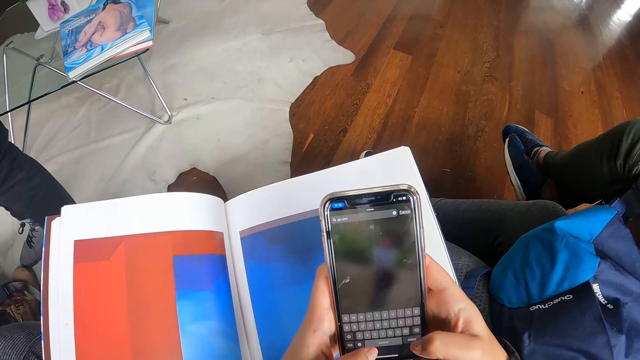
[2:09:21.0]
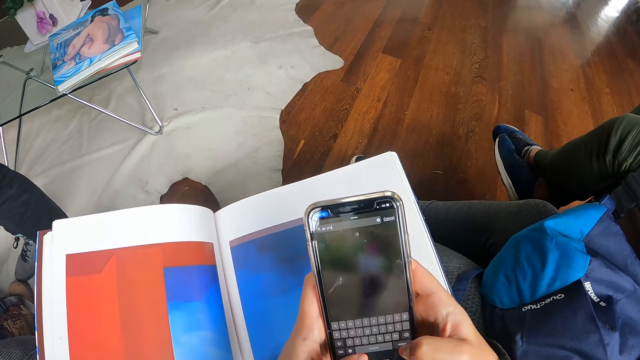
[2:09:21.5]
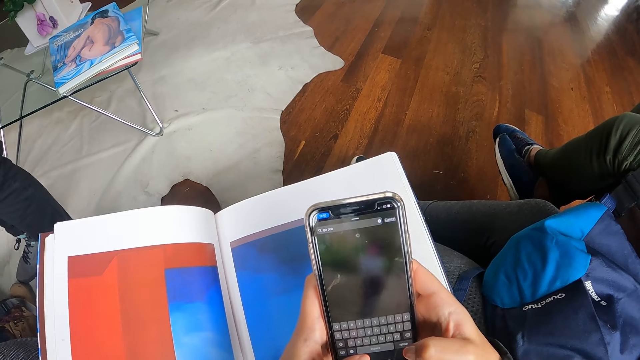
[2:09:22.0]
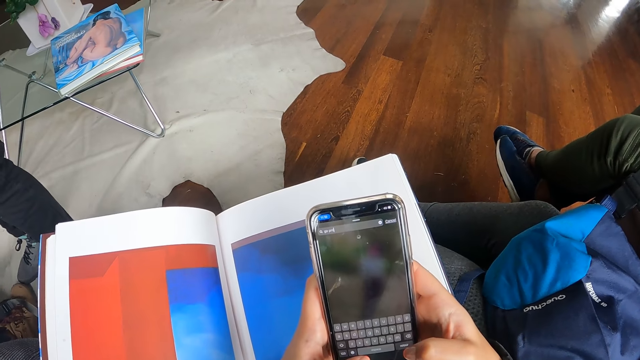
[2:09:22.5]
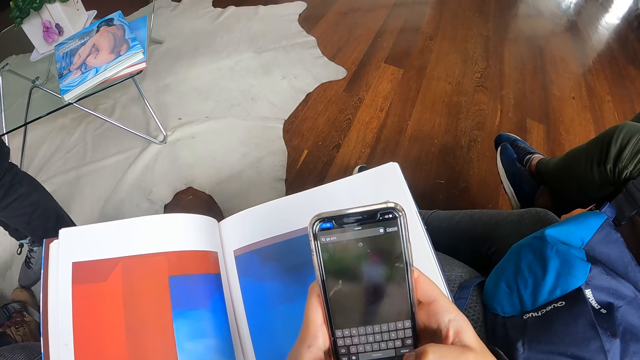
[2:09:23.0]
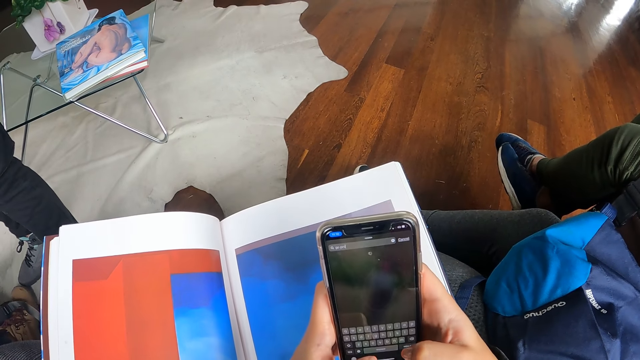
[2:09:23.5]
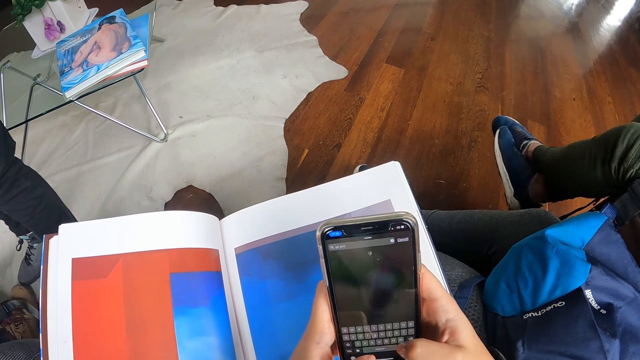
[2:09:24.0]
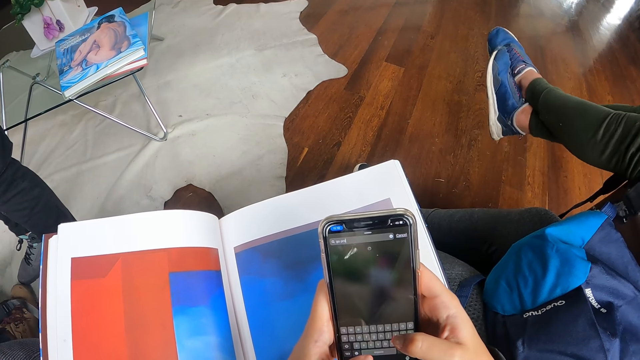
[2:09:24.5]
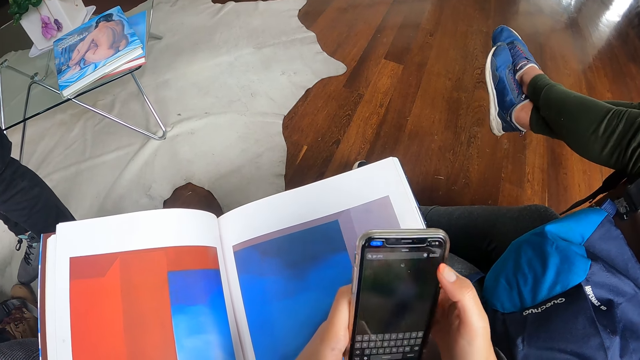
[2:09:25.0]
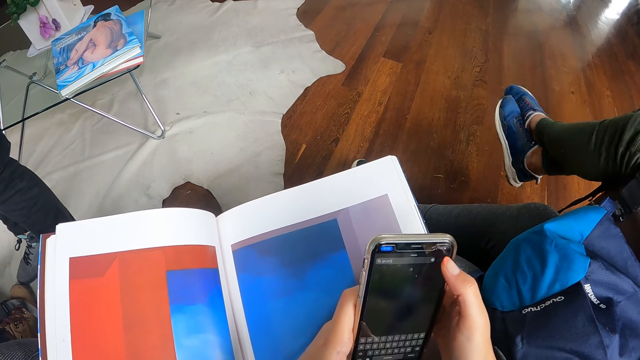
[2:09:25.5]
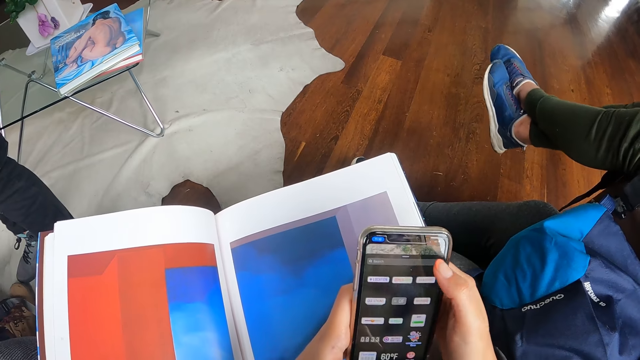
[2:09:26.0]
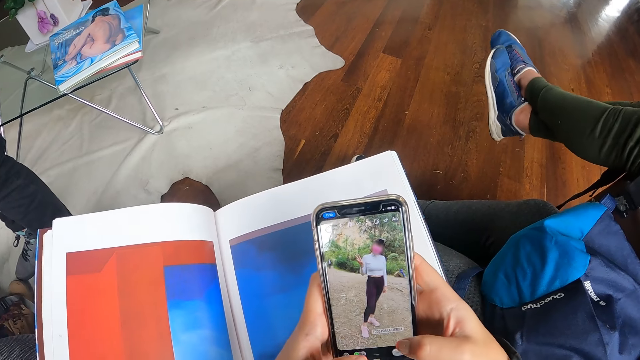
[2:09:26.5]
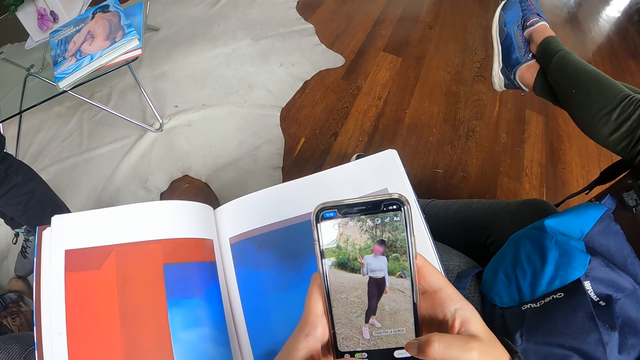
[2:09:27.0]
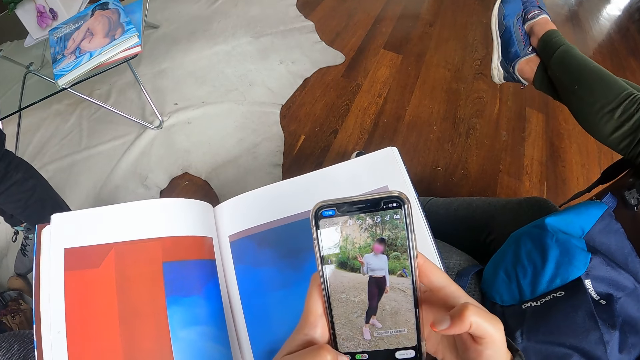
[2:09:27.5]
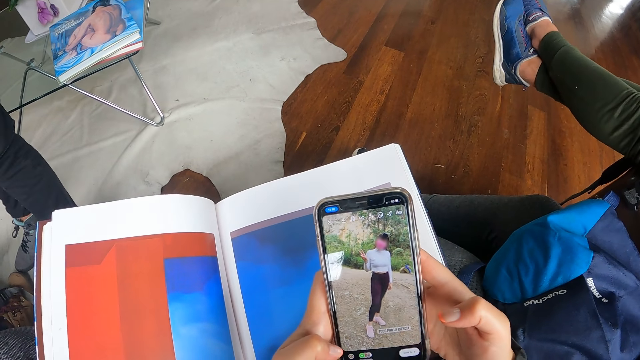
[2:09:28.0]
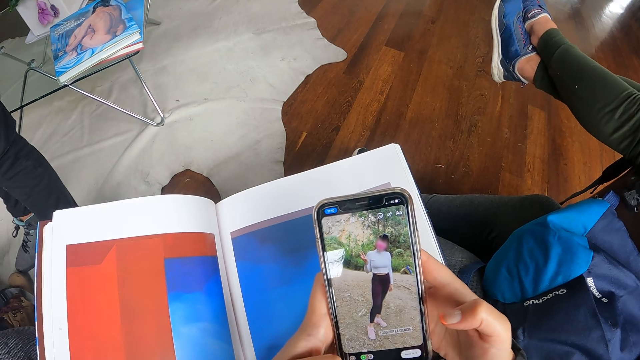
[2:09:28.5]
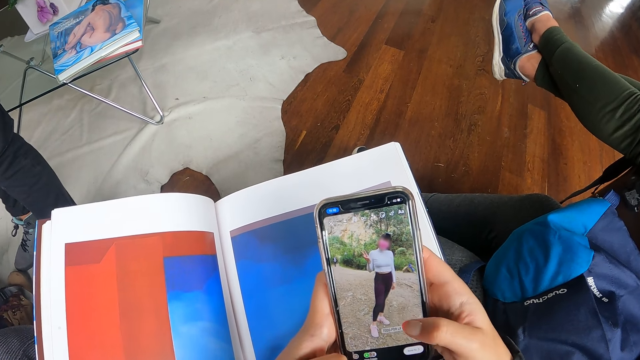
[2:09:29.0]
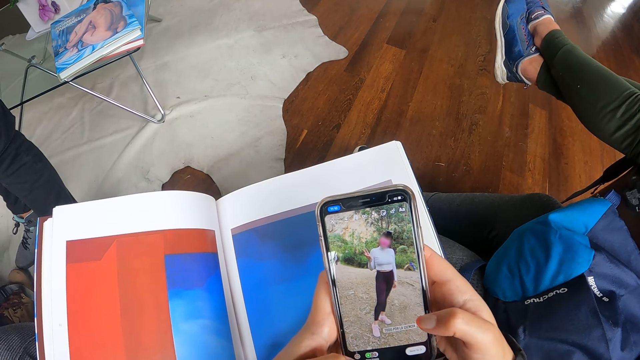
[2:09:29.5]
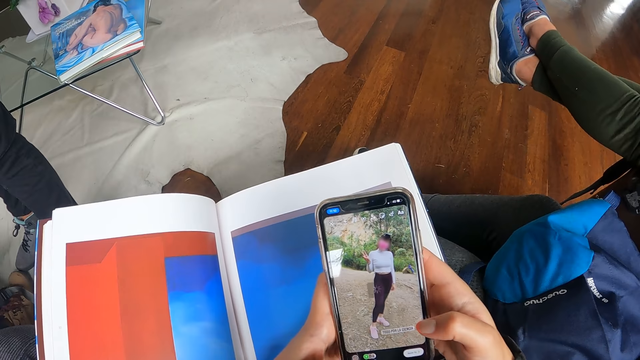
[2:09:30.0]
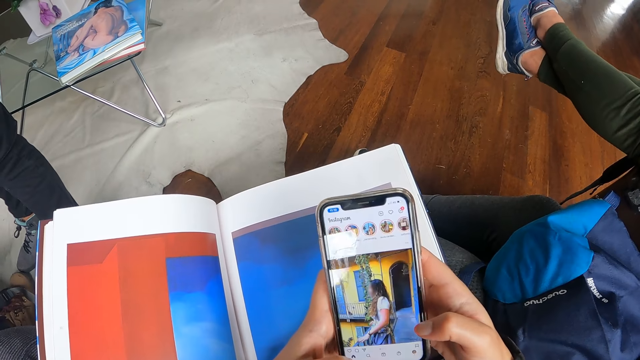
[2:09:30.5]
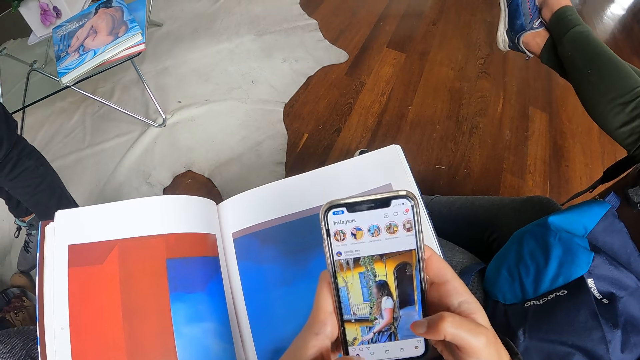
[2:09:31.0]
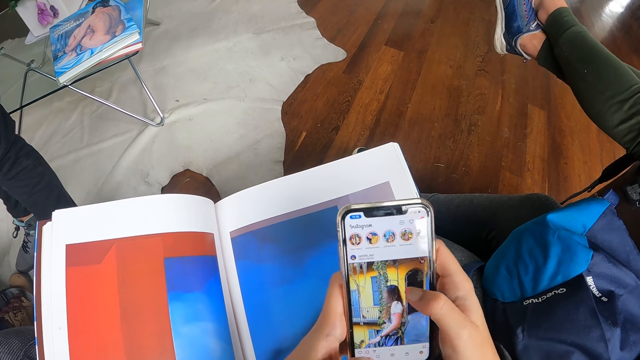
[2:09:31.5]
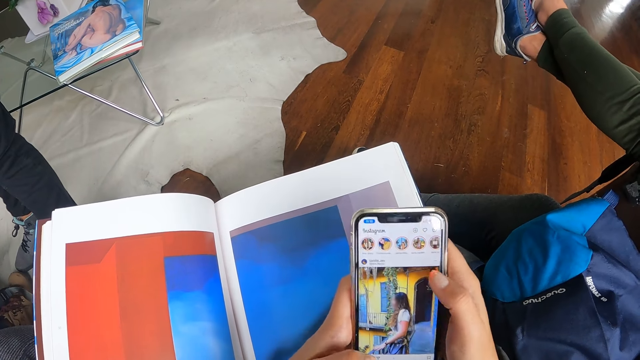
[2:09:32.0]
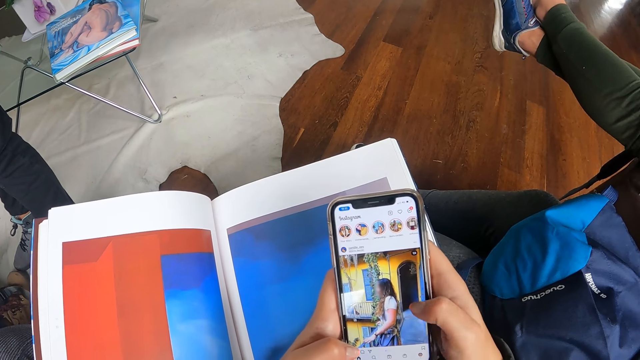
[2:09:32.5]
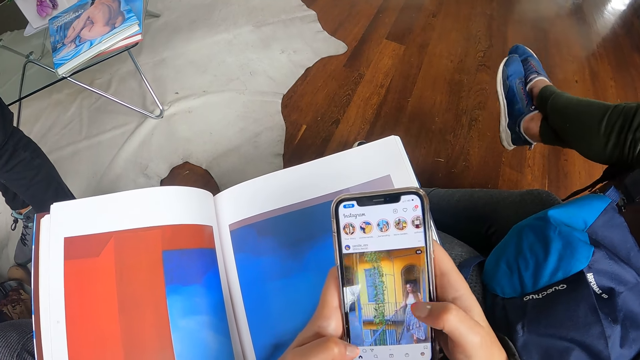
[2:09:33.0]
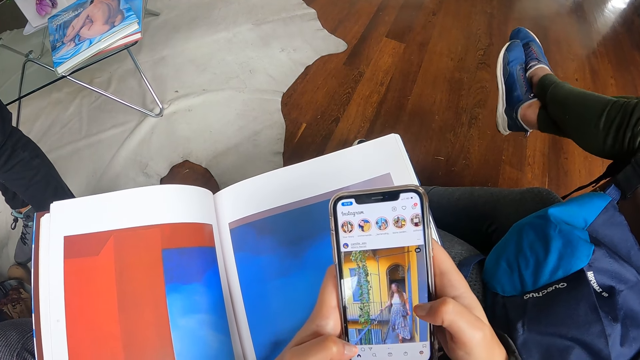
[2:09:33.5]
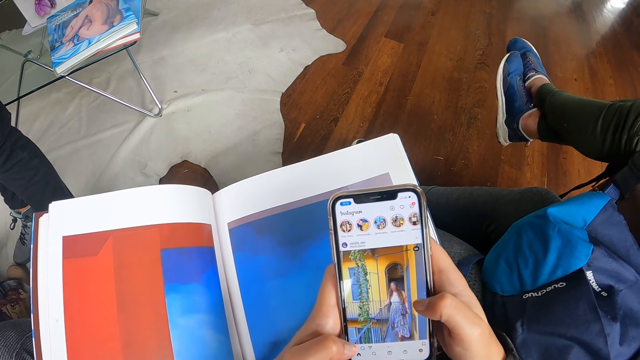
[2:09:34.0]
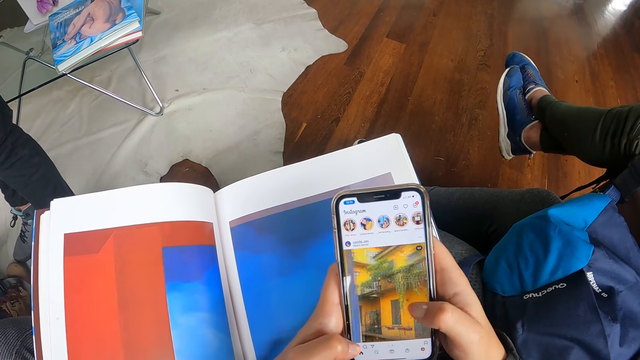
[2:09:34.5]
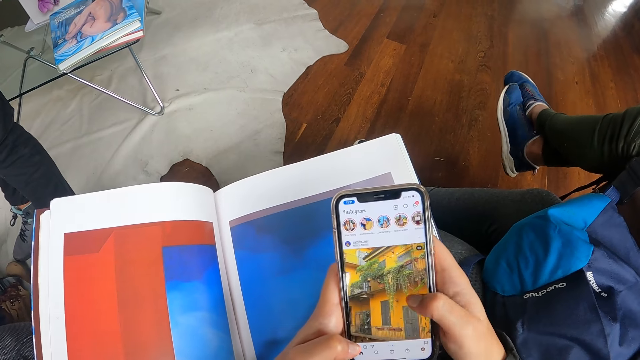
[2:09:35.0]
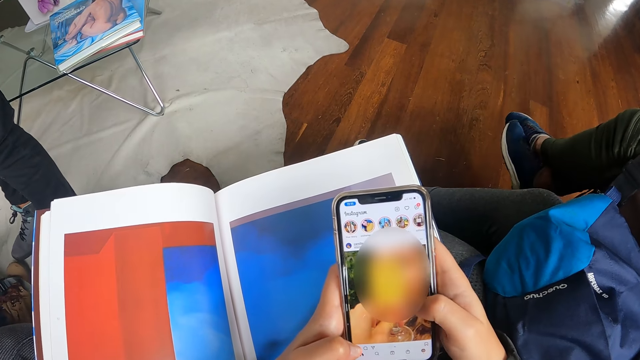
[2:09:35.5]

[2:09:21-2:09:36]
The camera wearer types on the phone. They look on the phone. They touch on the phone. They scroll on the phone. They look on the phone. They touch on the phone.

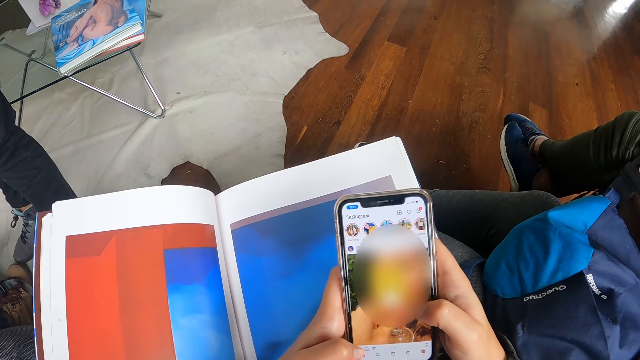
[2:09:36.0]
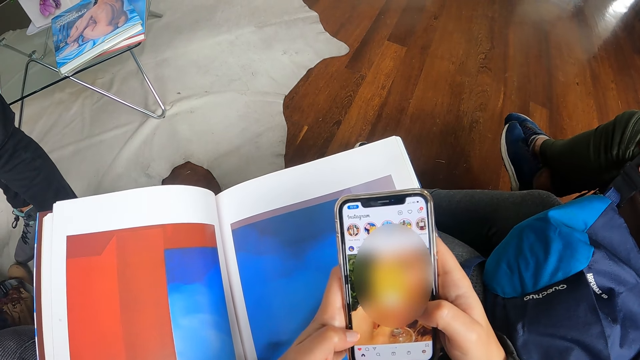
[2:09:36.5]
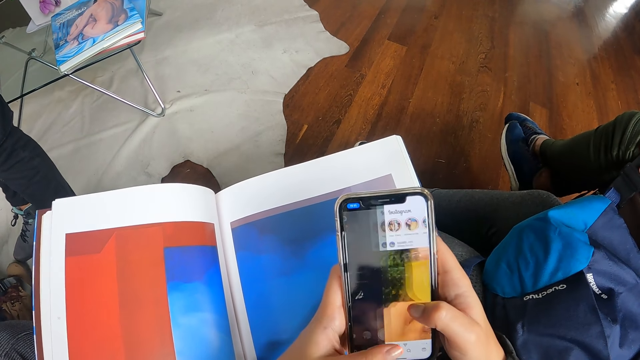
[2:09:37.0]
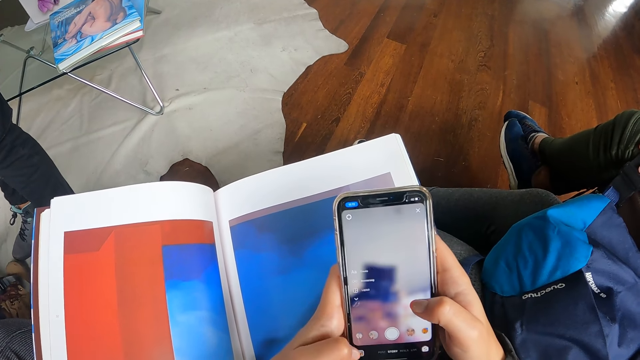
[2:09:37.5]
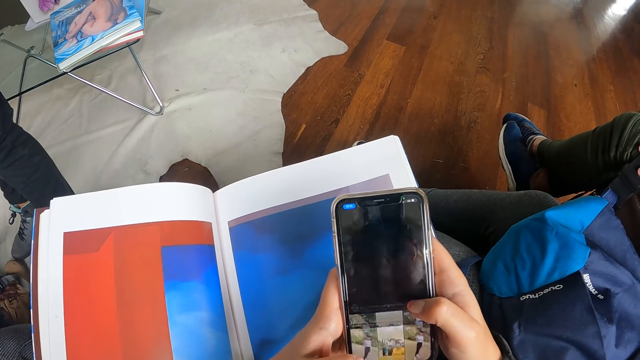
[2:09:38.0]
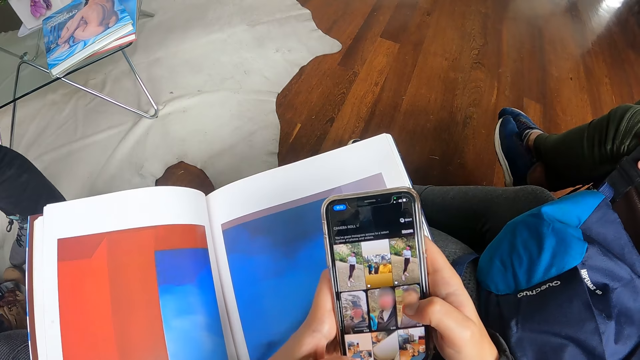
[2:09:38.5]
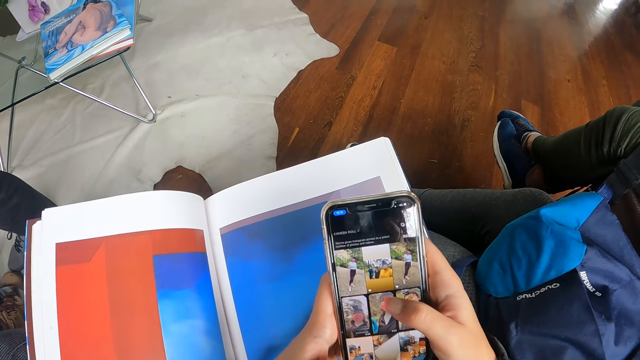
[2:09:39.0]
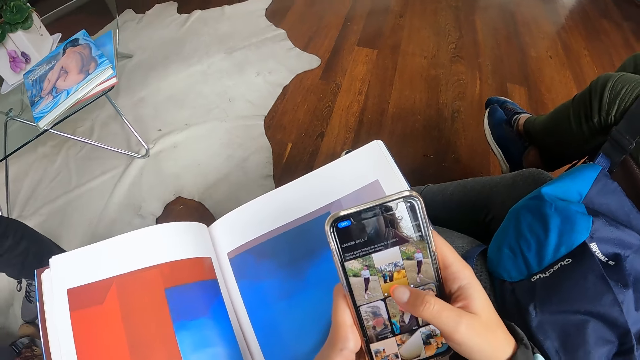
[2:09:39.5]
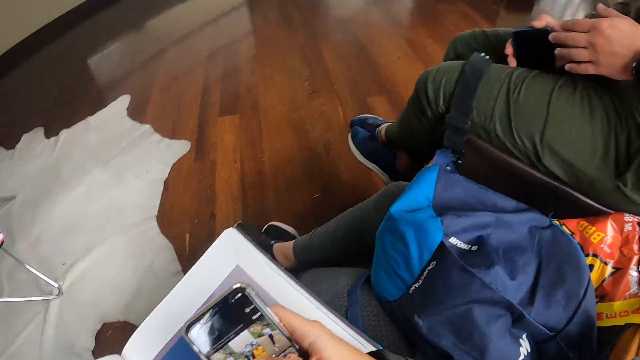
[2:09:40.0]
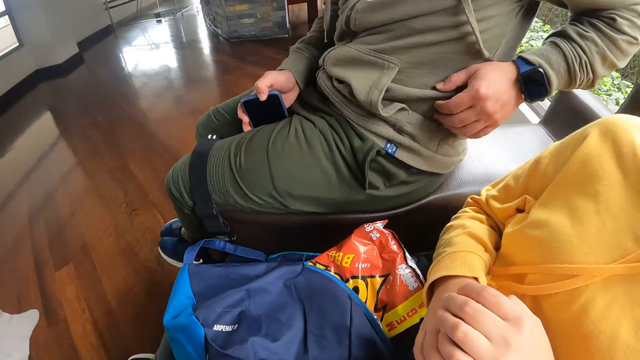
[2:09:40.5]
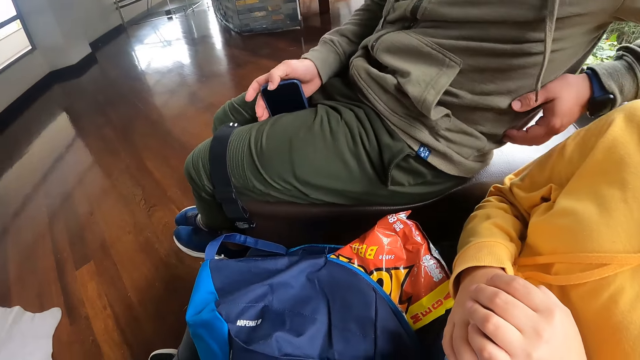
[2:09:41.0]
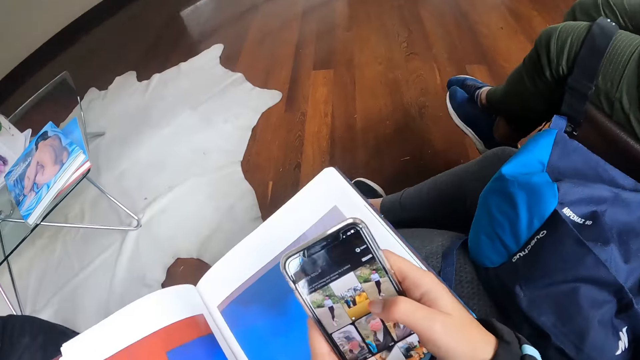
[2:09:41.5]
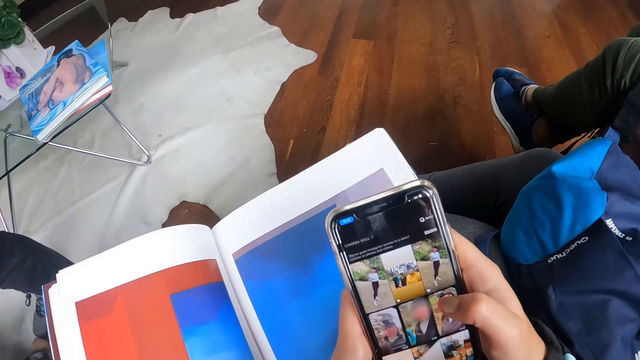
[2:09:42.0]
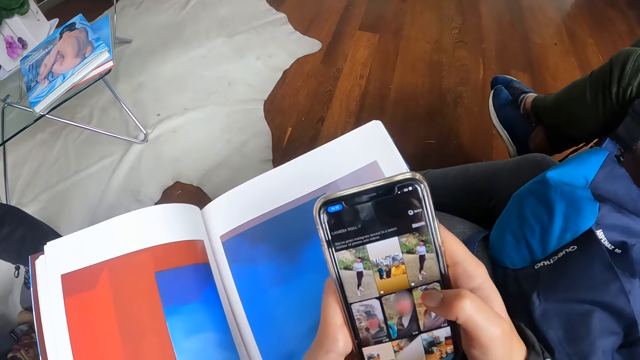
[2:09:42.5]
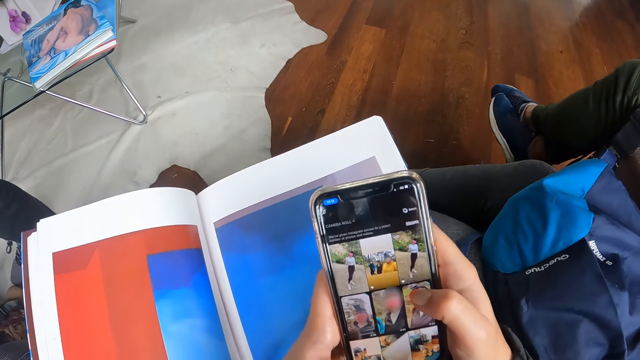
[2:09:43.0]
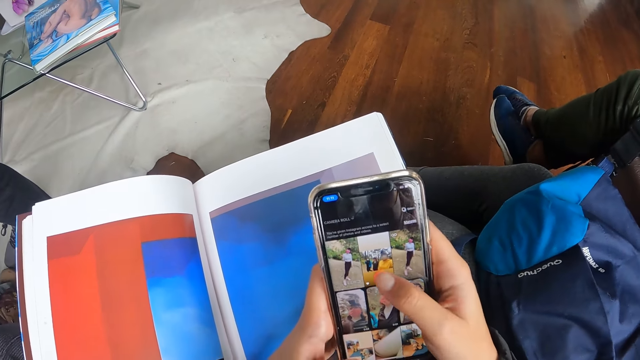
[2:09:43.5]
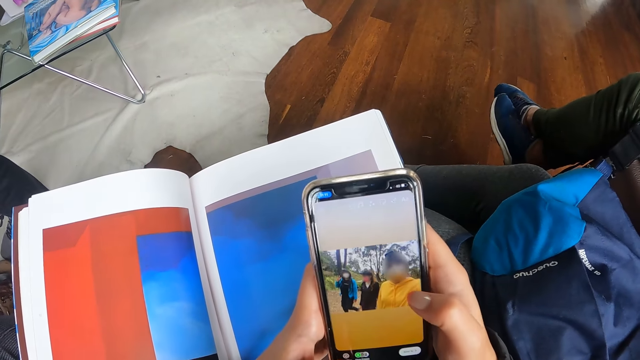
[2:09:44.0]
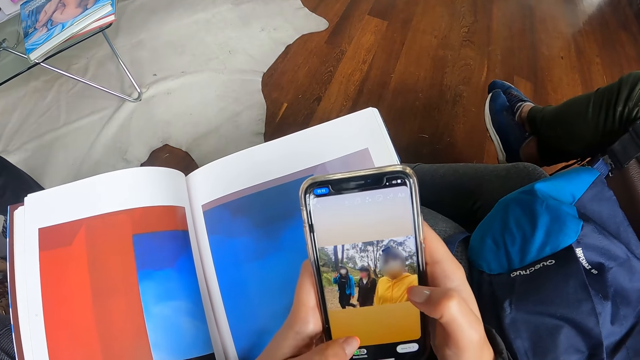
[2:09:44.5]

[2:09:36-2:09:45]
The camera wearer scrolls on the phone. They look aside.
